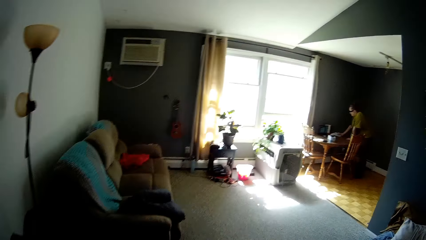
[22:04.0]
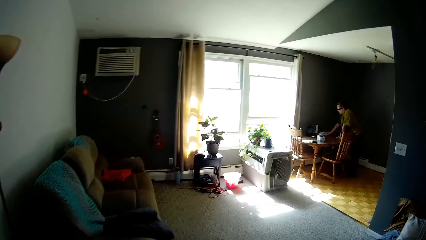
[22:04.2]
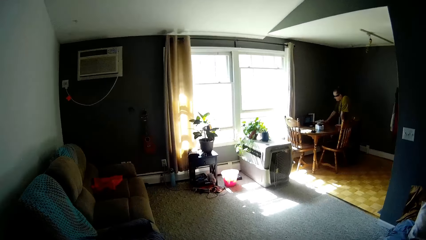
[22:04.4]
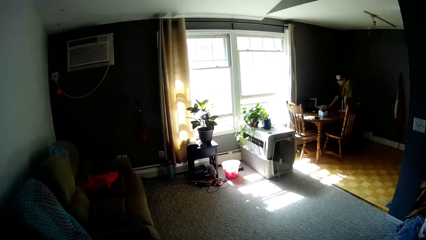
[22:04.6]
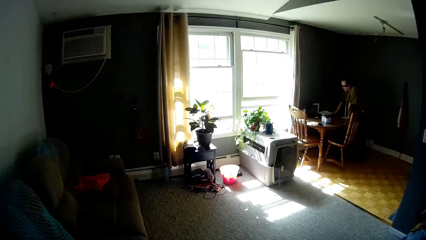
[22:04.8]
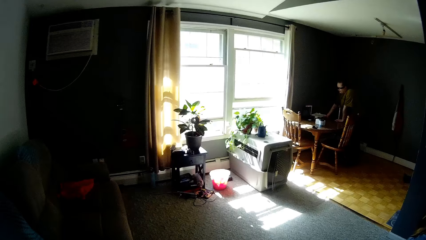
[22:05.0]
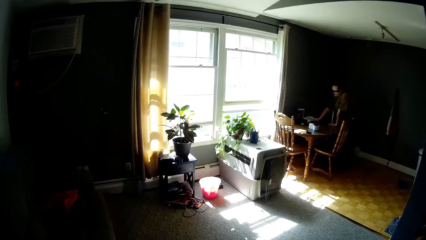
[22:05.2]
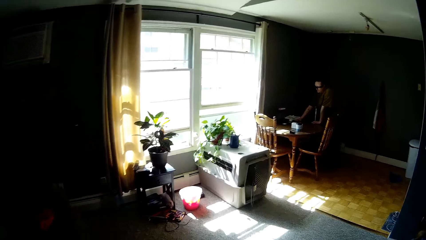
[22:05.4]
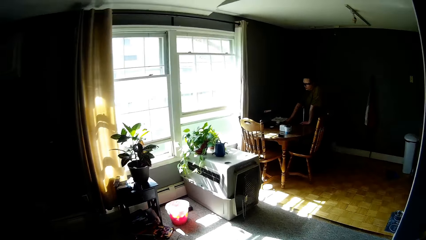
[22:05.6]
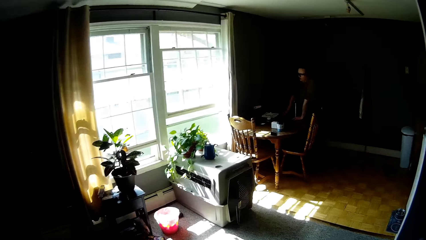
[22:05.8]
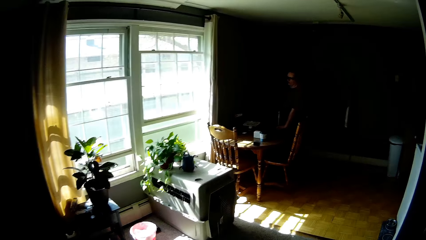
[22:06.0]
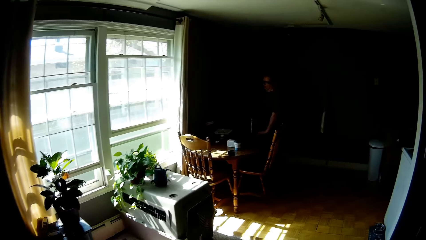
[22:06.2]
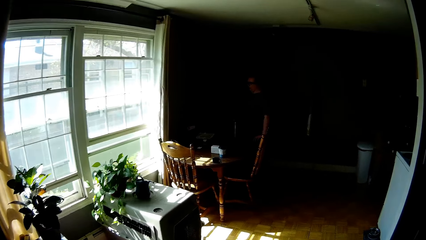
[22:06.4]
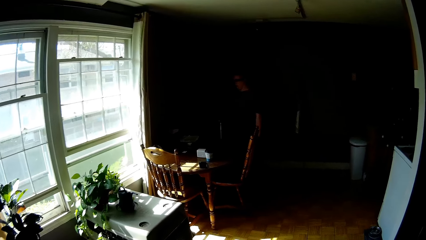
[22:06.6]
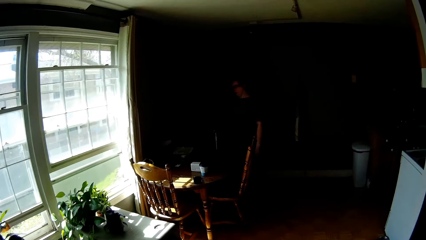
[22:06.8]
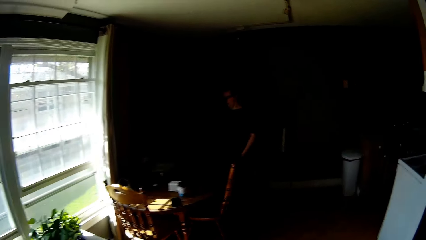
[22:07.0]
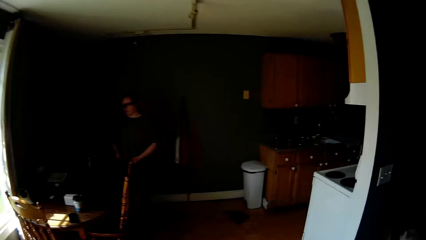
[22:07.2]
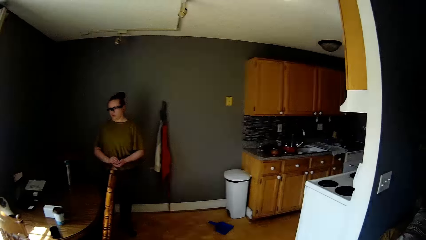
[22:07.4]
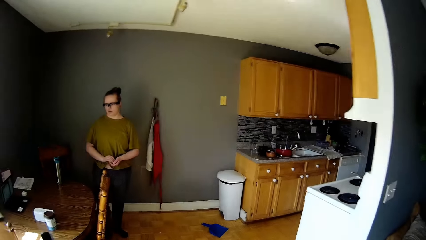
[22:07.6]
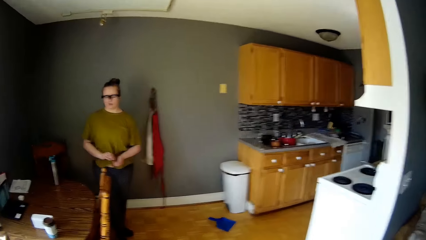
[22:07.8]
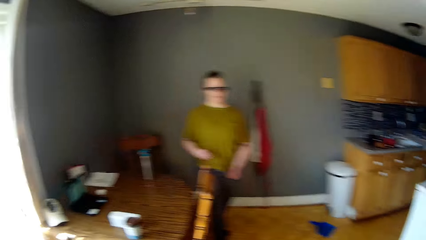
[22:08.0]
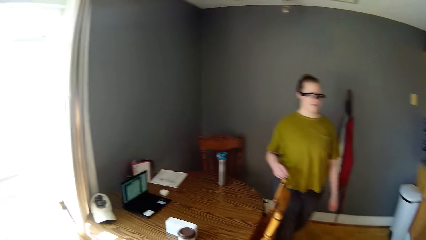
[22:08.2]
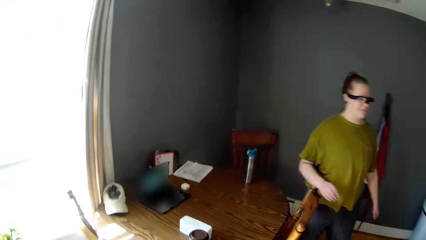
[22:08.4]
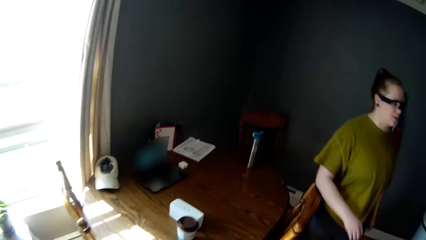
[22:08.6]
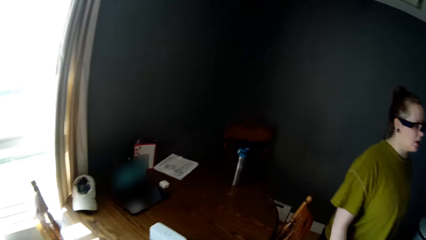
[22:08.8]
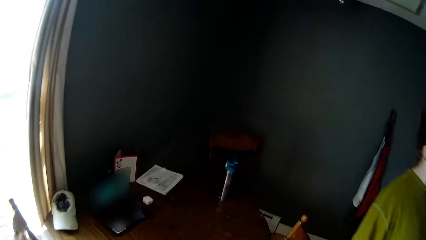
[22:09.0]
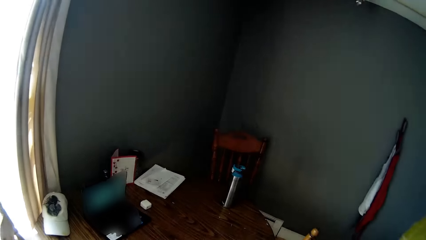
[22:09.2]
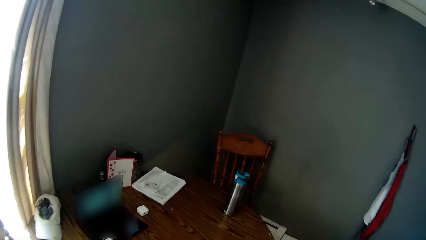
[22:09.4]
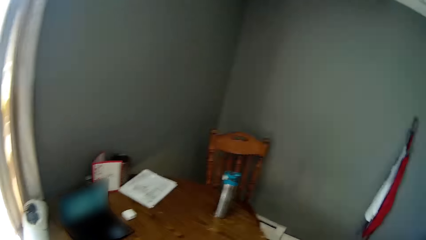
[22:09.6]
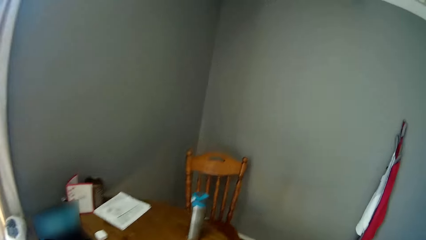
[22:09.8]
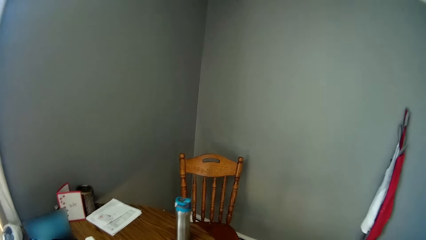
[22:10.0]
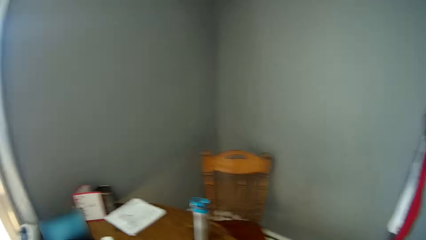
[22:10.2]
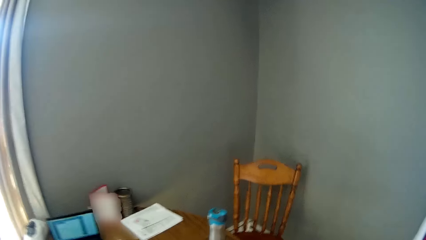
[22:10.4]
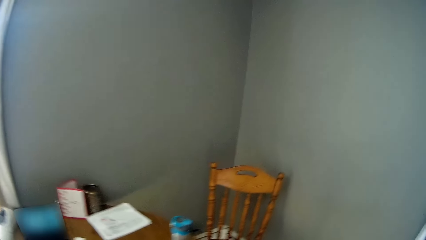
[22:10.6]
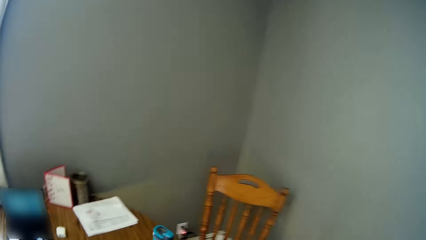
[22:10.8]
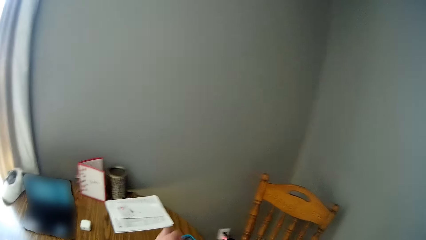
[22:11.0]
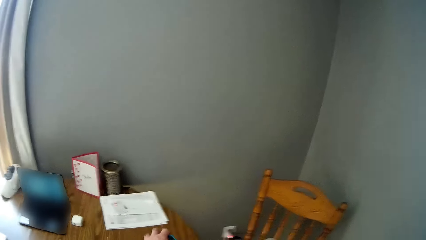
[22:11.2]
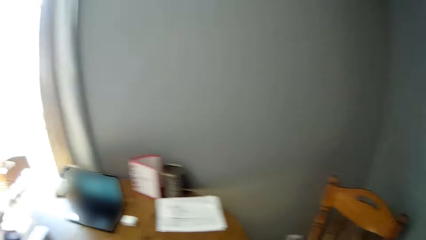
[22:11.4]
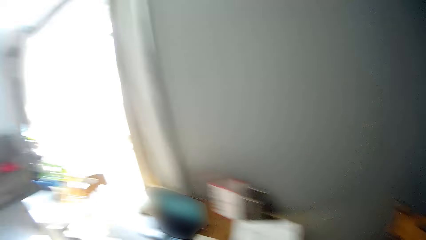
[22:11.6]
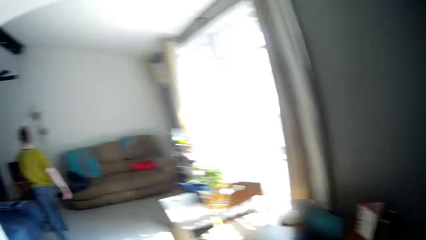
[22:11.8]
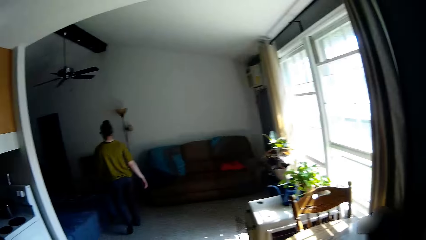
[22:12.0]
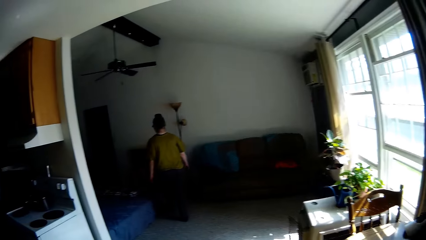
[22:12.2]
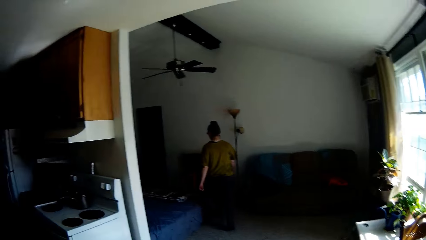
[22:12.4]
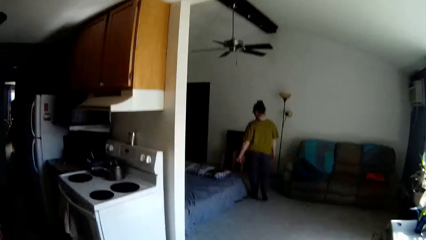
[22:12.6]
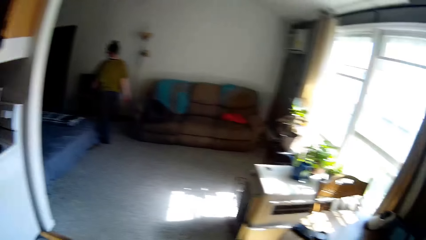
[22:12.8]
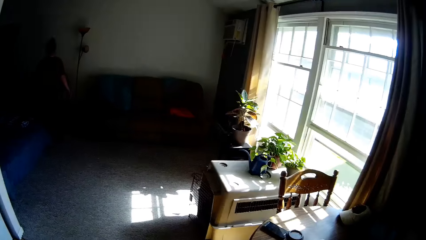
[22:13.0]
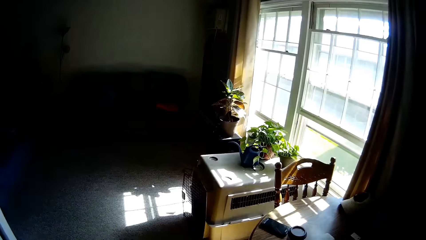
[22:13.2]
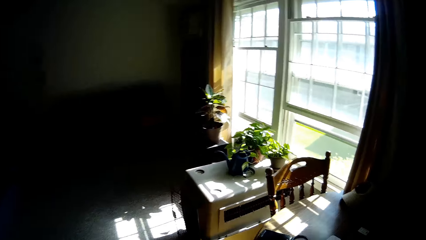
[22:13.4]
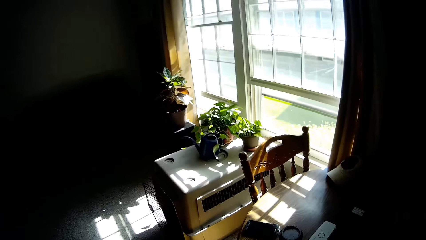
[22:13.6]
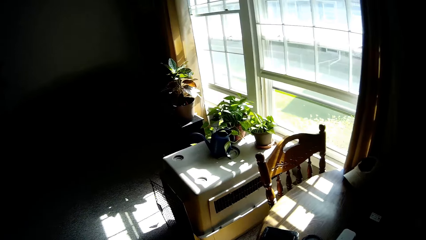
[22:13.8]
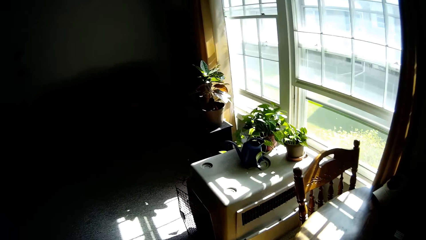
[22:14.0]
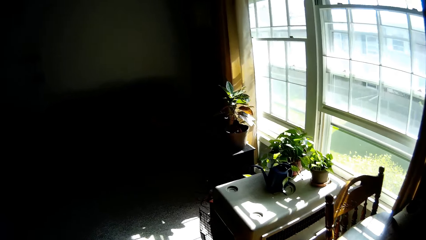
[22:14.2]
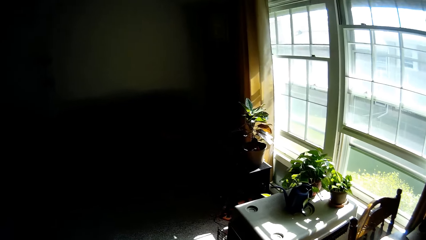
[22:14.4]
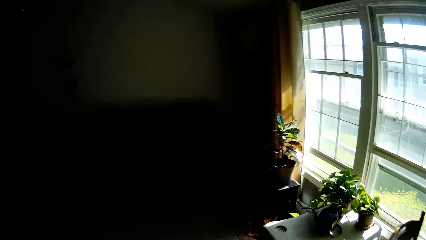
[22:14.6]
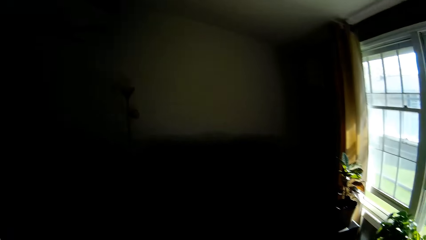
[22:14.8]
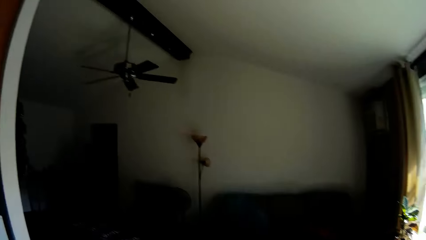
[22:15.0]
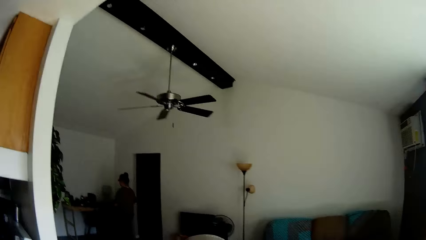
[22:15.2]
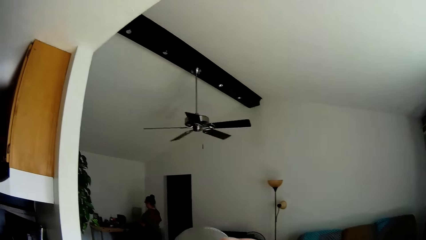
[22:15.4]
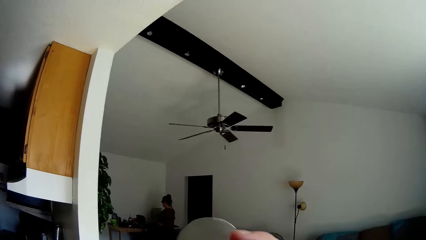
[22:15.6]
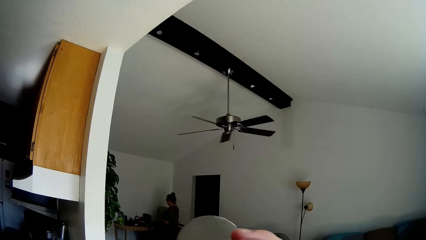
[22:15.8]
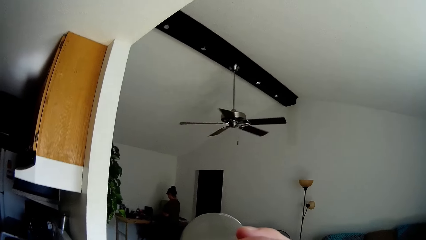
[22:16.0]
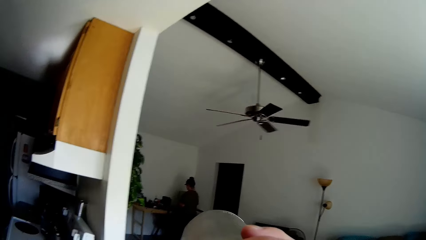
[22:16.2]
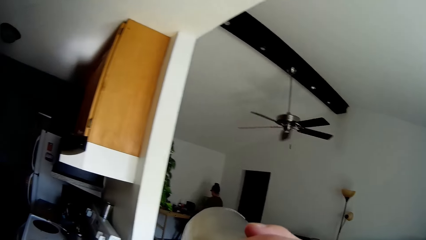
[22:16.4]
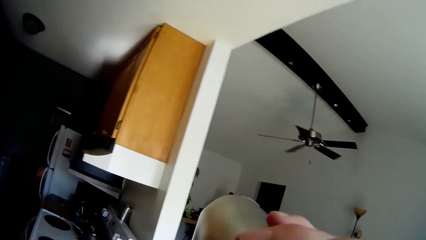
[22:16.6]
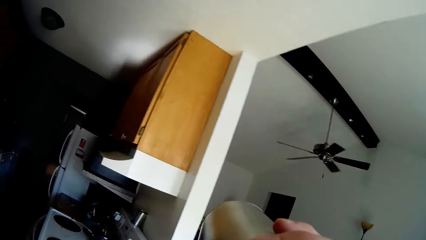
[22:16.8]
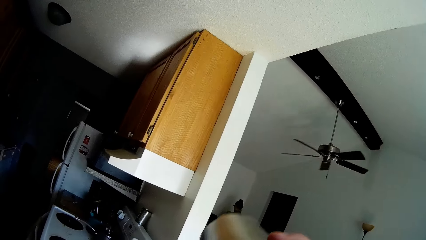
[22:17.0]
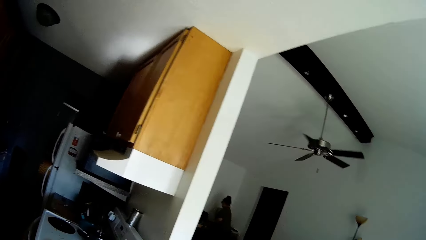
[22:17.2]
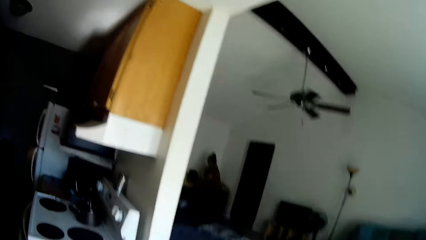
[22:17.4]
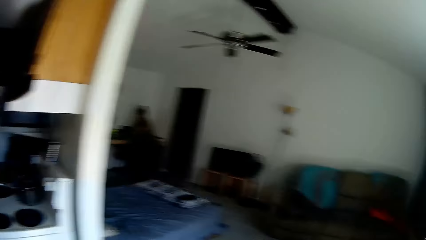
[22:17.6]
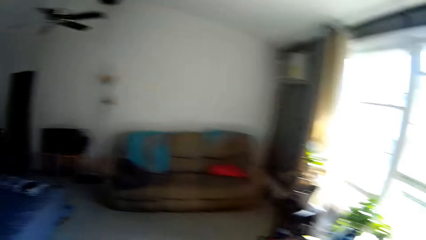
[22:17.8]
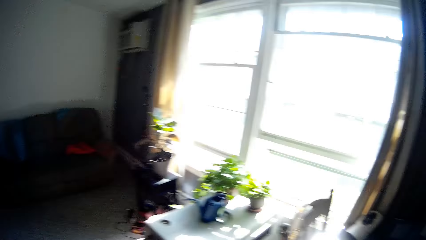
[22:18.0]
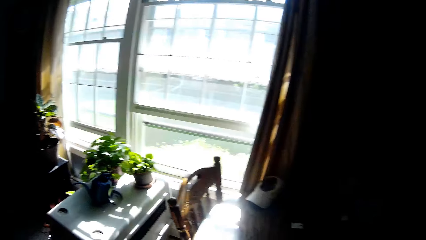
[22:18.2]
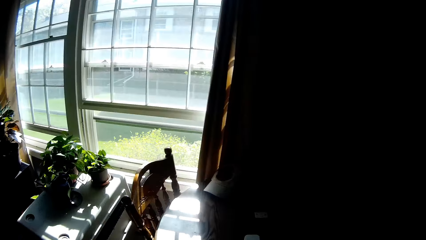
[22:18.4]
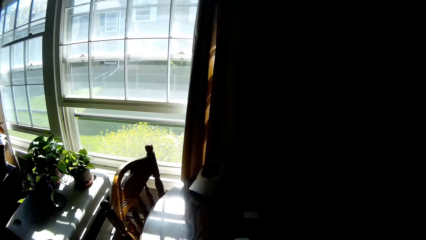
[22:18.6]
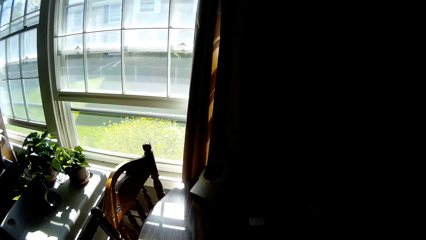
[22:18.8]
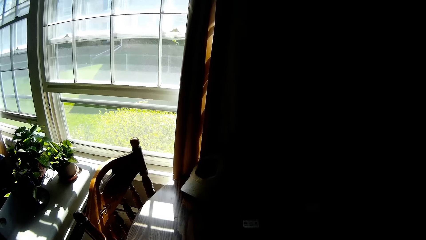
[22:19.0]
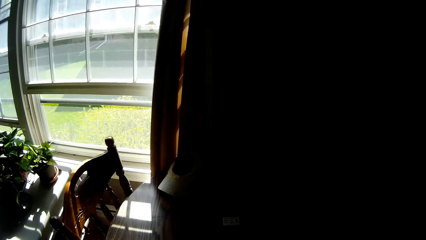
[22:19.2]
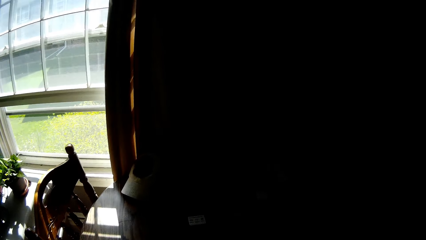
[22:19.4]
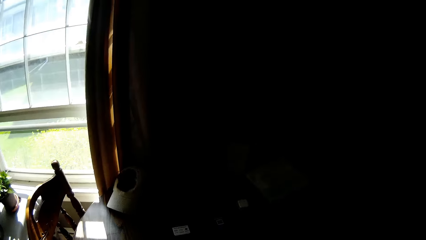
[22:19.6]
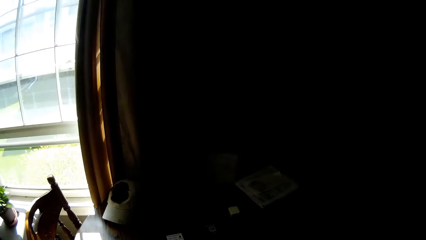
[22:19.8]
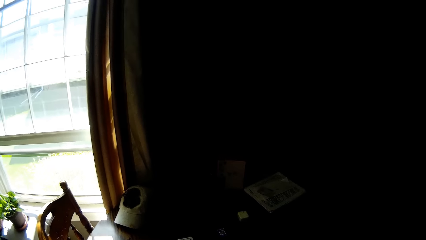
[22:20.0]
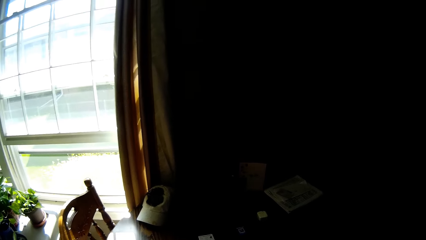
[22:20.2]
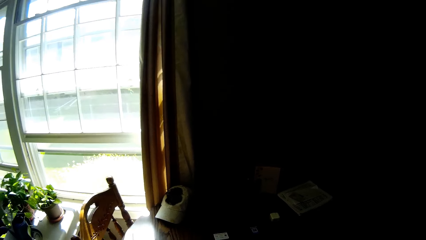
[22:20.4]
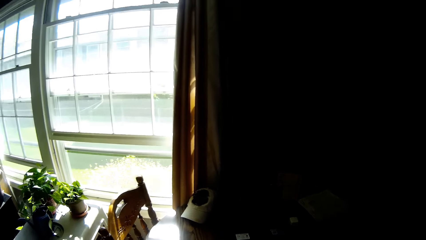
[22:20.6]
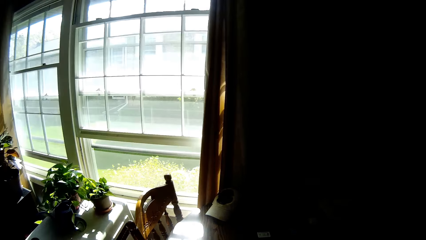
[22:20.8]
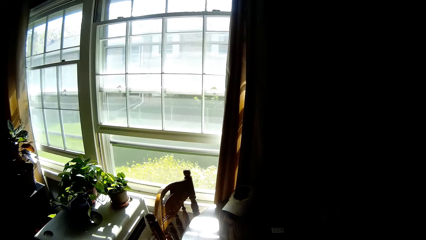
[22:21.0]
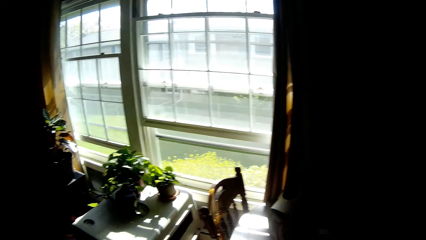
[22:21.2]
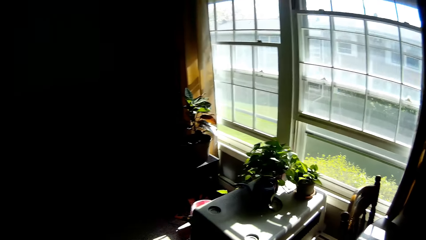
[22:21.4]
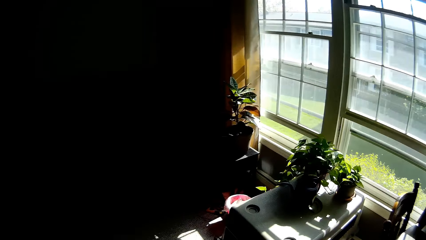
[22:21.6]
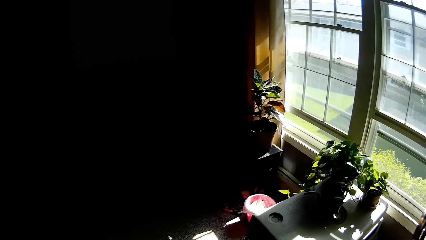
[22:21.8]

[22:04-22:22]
A lady stands at the dining table. The camera wearer speaks to the lady. He touches a paper on the table with his right hand. The lady speaks to the camera wearer and walks around the house. The camera wearer drinks from a cup with his right hand.
